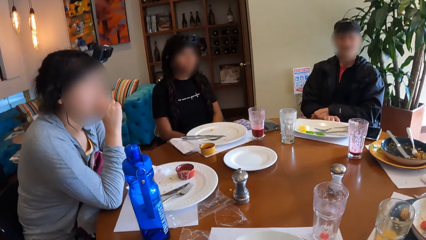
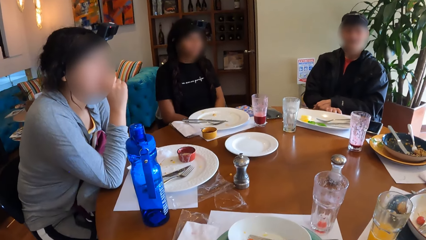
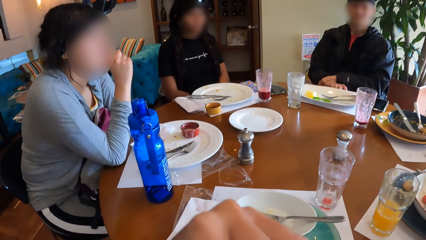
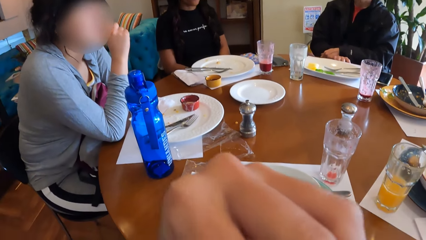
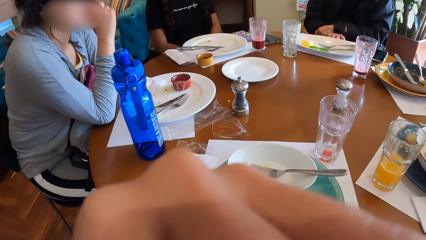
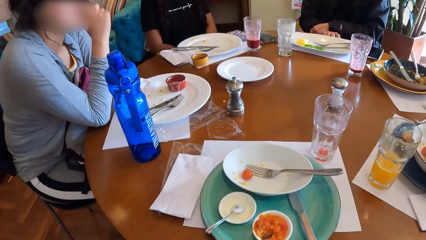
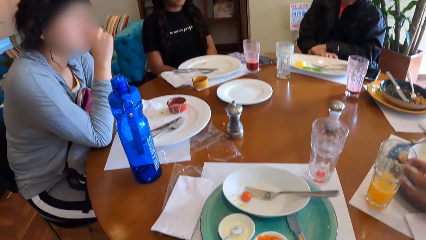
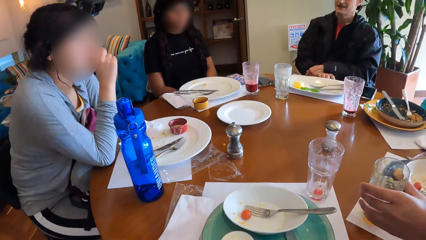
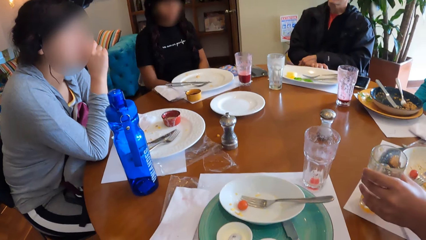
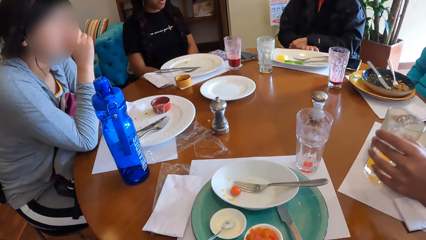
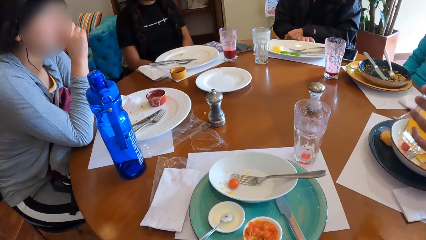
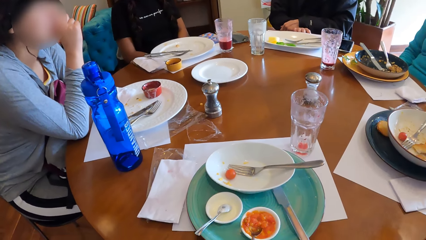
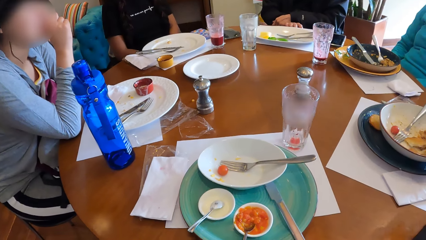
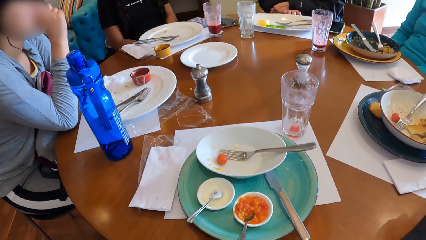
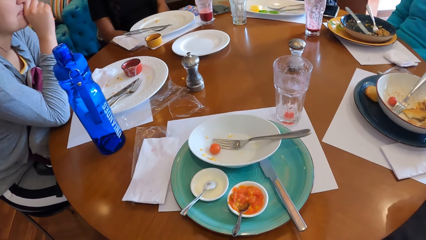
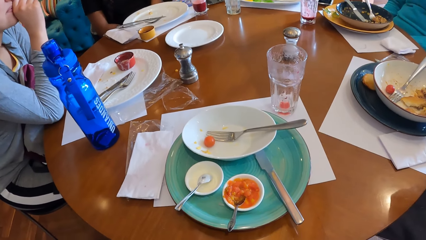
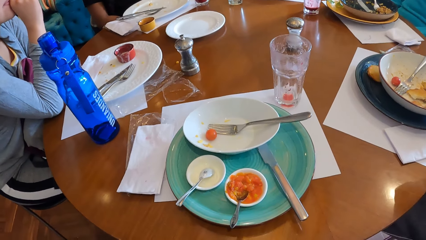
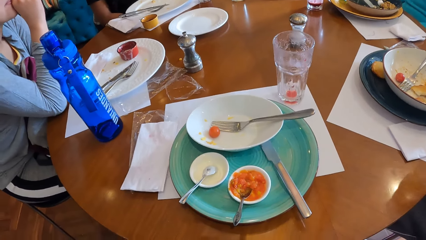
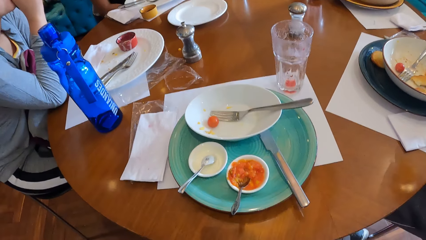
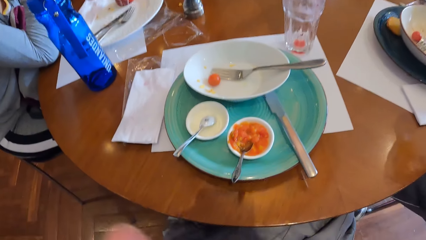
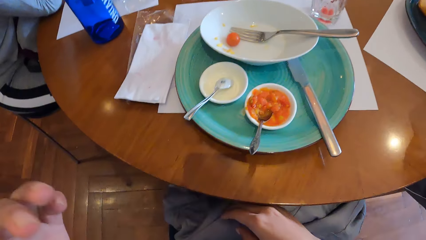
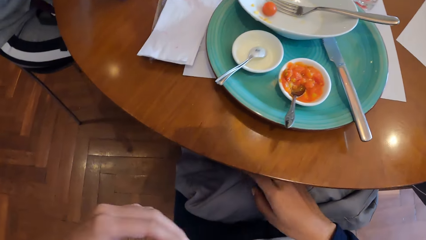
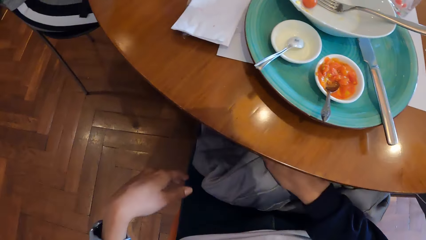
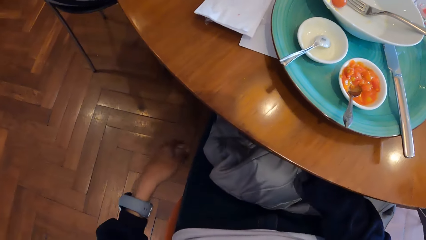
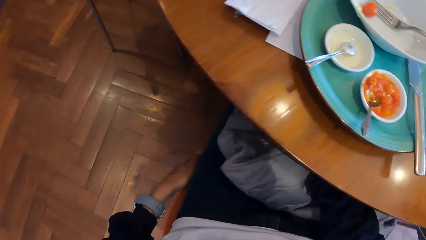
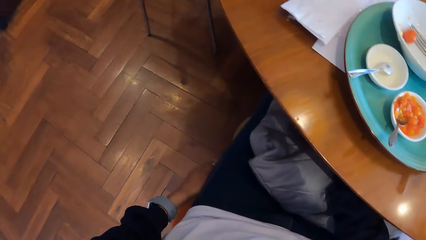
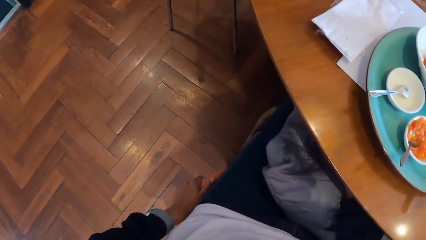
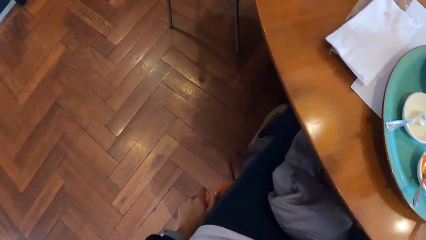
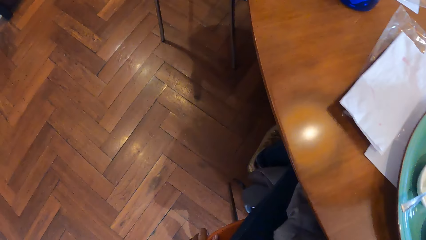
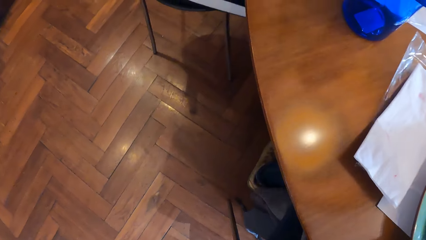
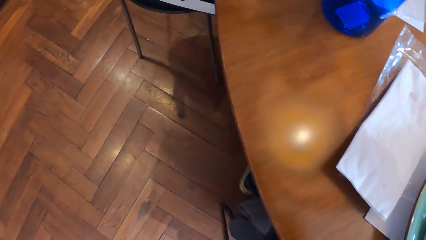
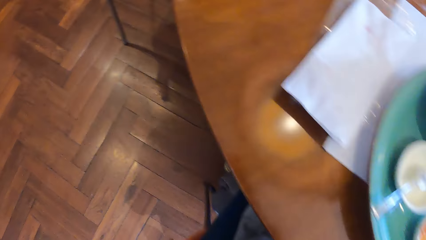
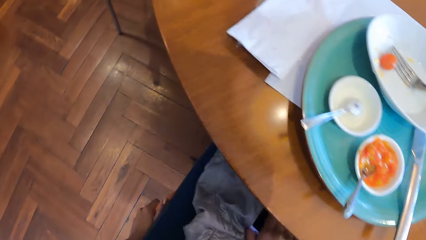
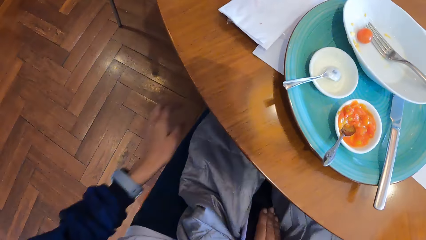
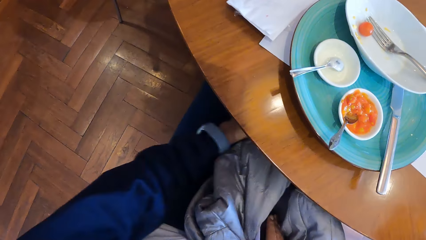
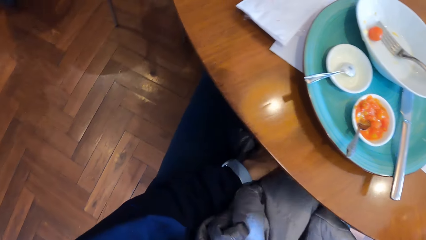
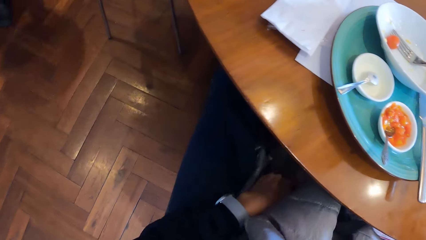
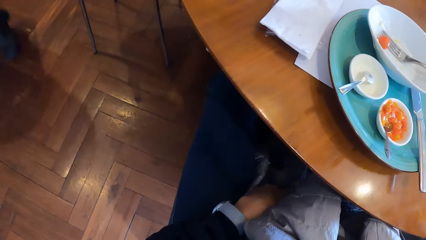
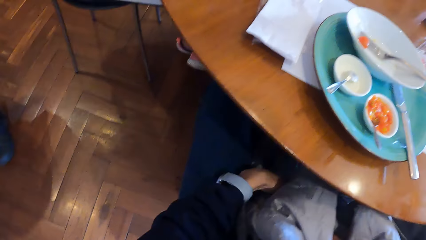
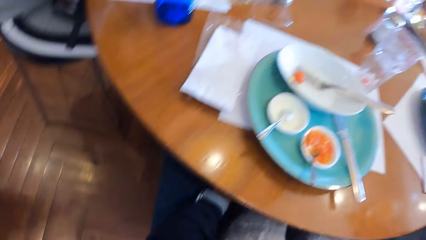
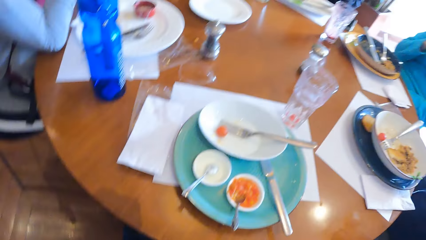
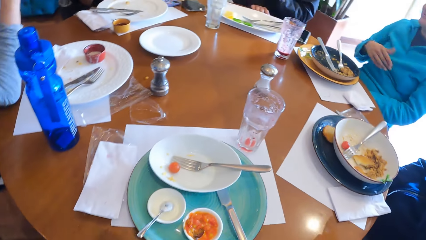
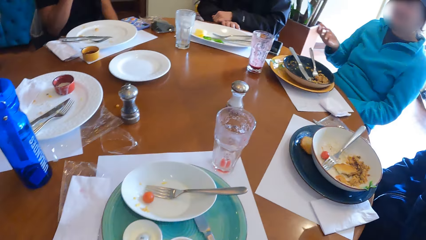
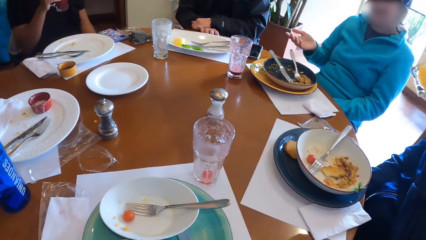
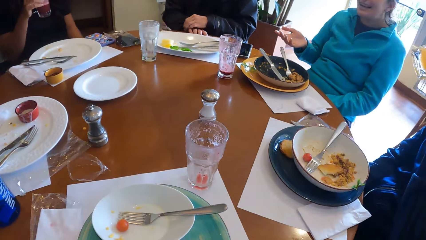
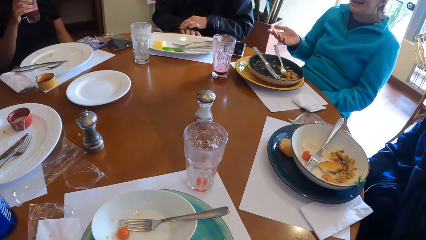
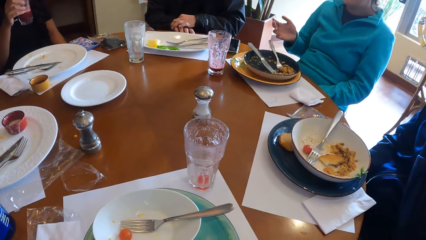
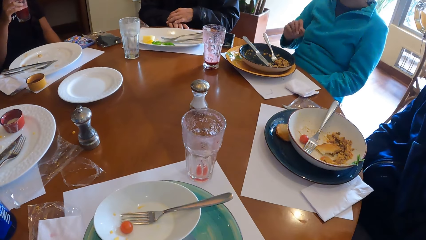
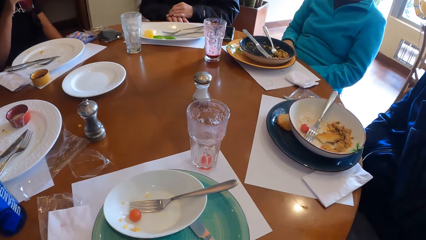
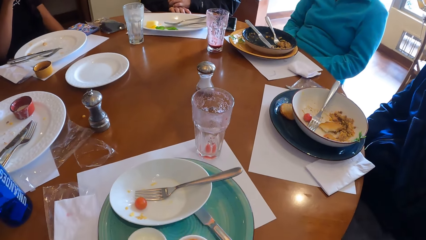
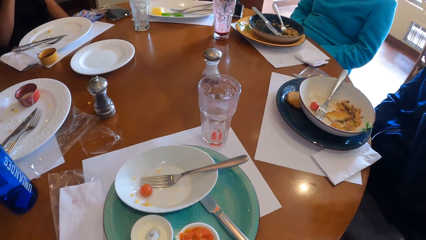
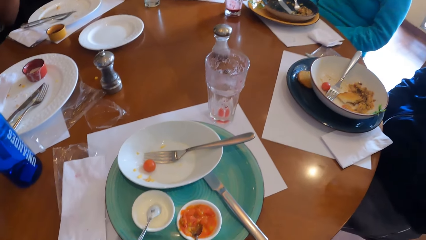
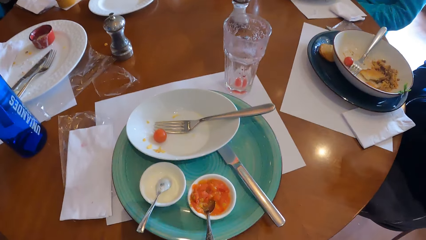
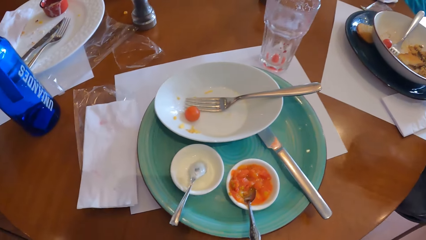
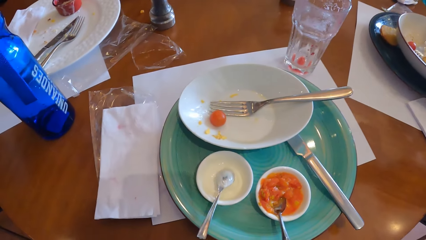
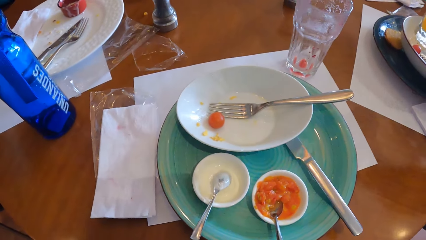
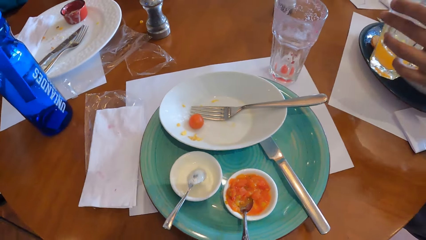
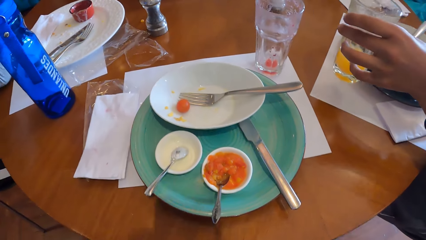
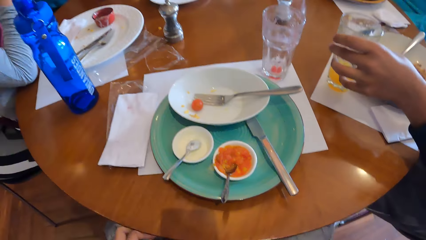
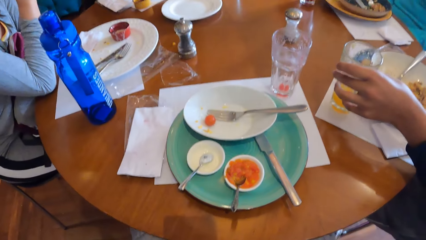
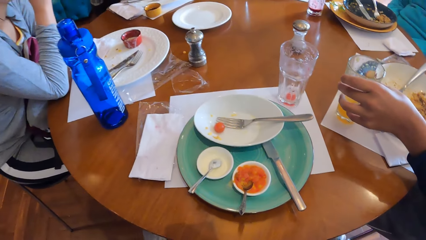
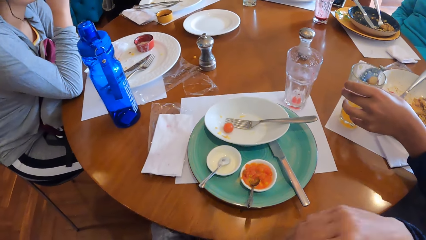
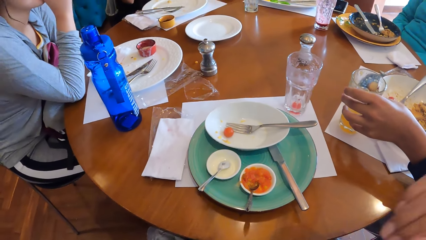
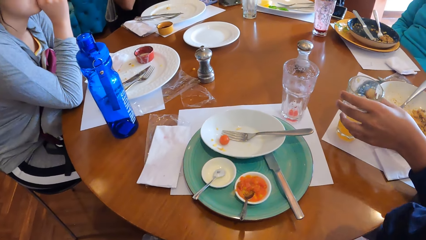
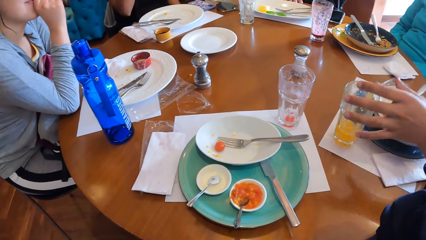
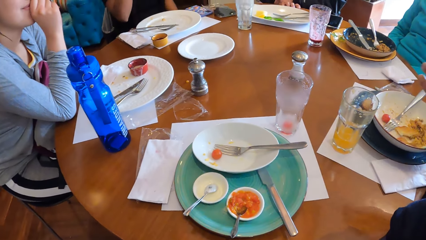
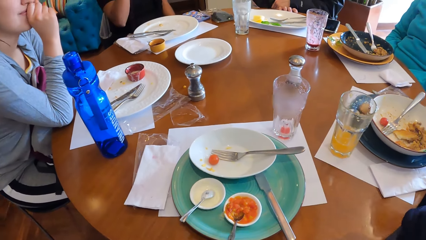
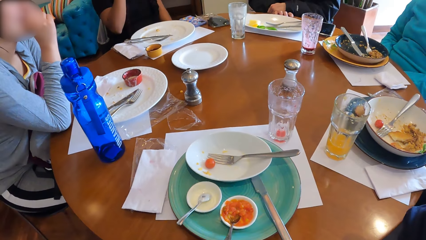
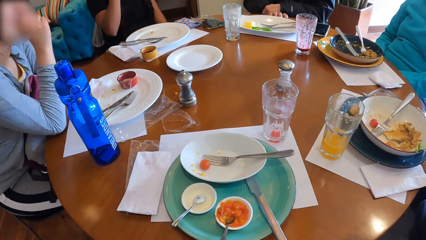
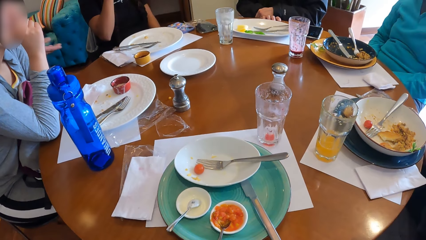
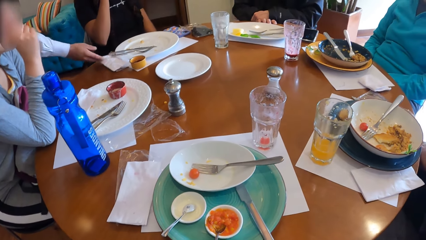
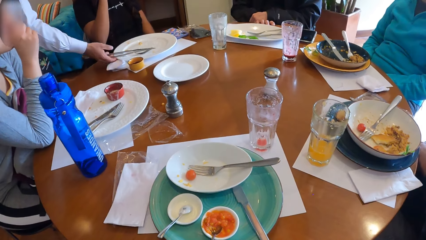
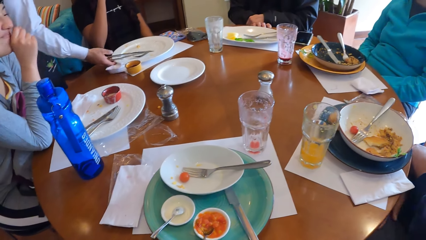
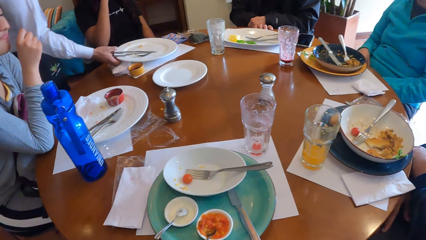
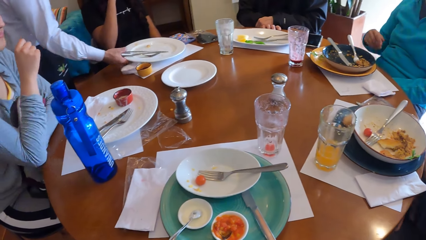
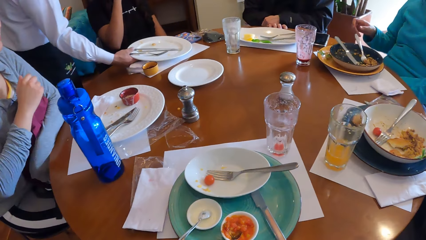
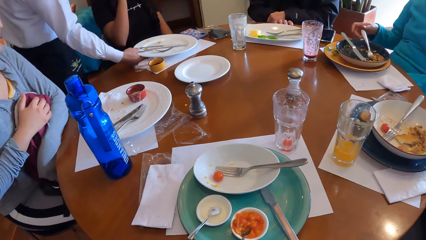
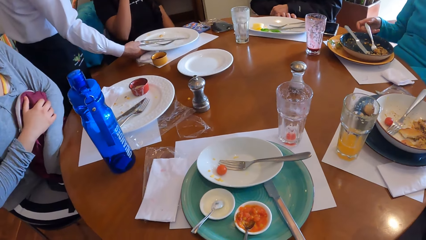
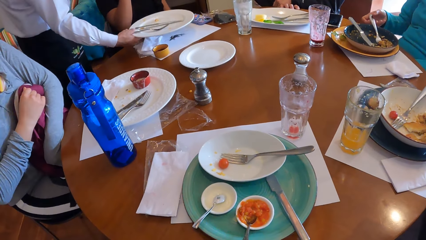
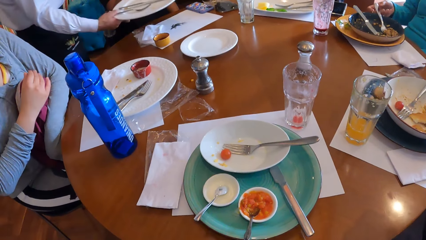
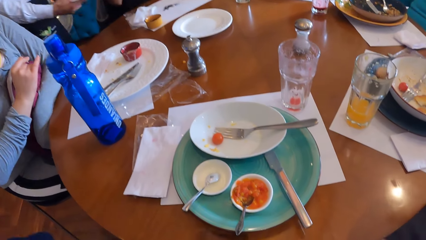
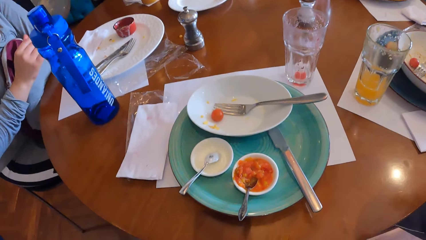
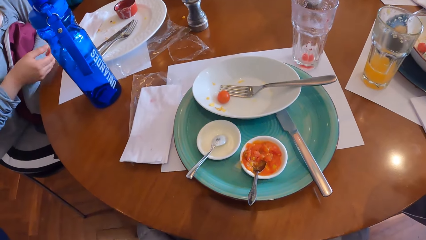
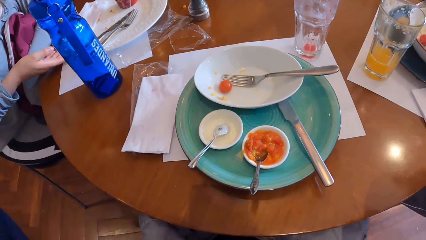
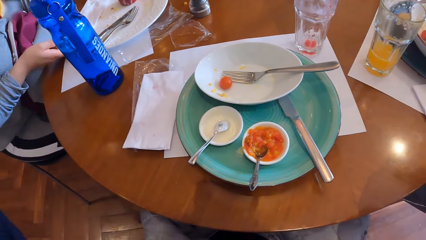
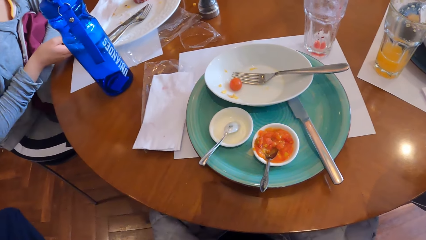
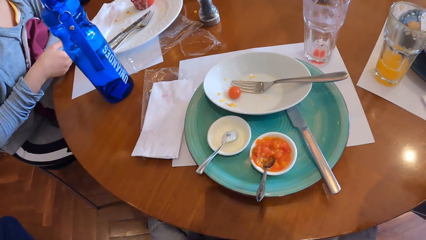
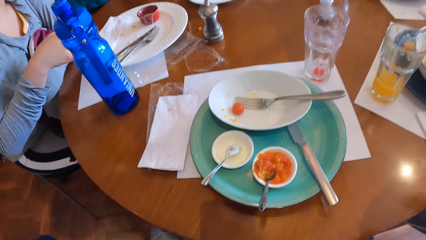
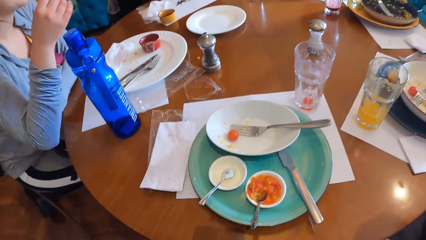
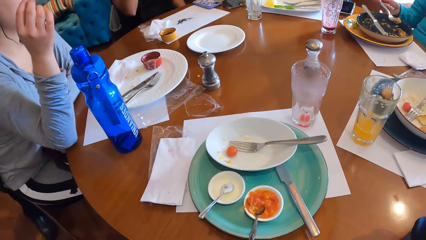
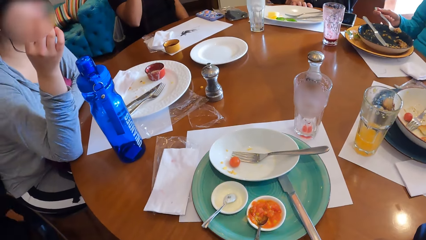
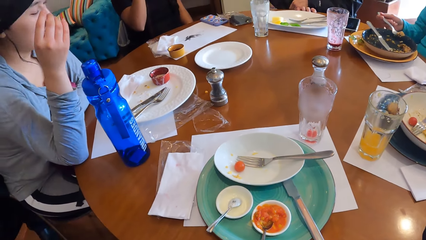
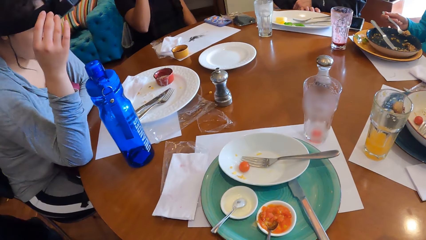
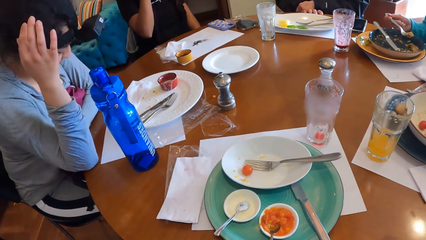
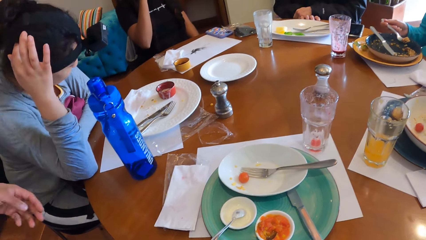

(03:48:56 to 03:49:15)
The camera wearer touches her face with her left hand. A man picks up a cup of juice from the table with his left hand. The camera wearer turns around the room. She holds a jacket on her lap with both hands. A woman makes a gesture. The man drops the cup on the table with his left hand. Another woman picks up the plate from the table with her right hand. Another woman adjusts the plate on the table with her right hand.
